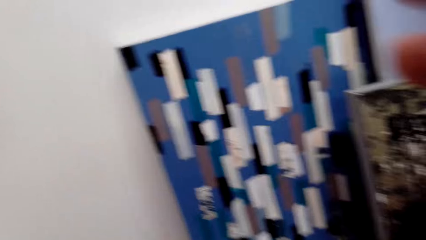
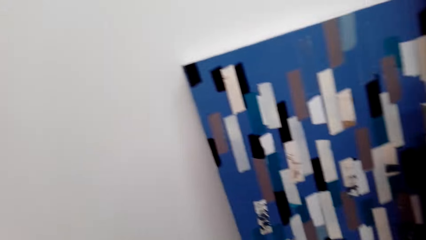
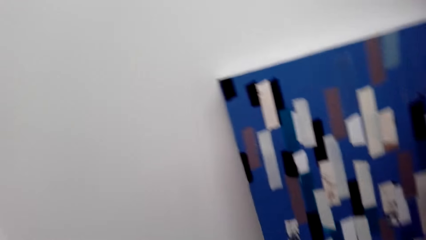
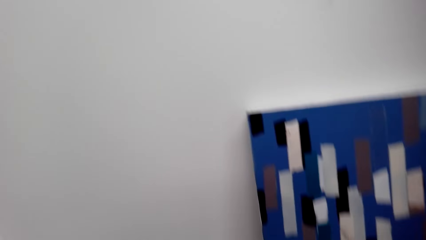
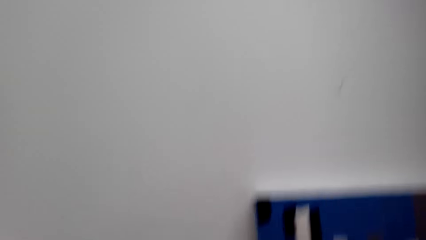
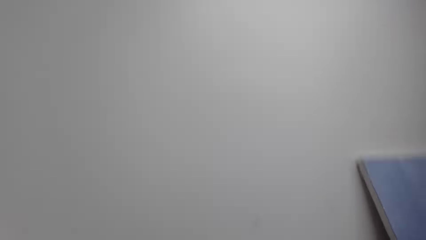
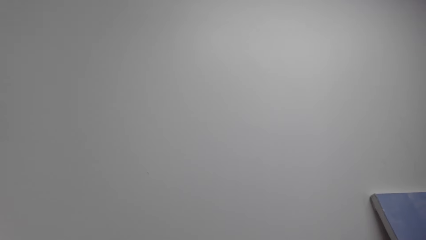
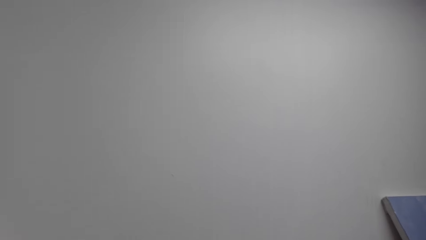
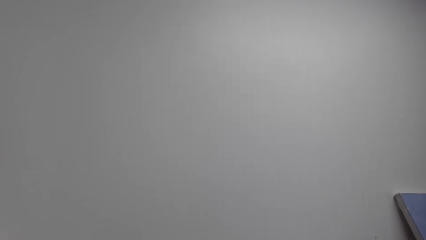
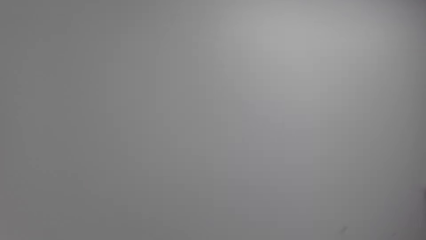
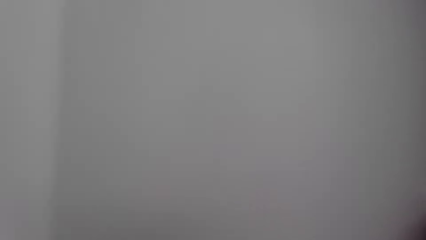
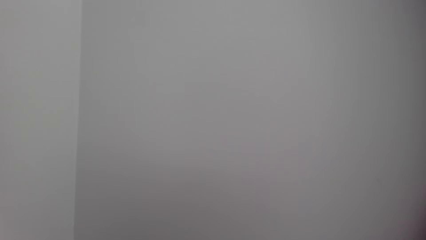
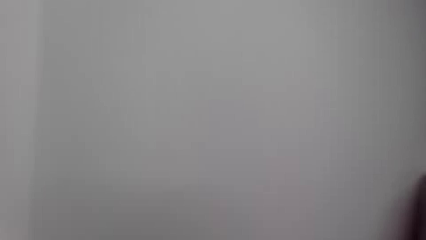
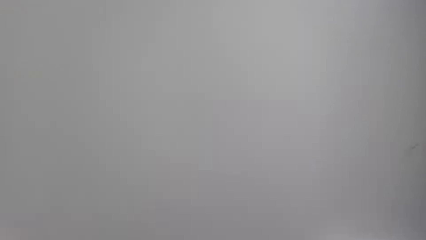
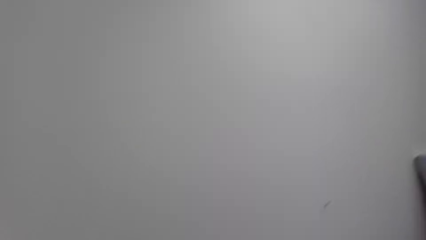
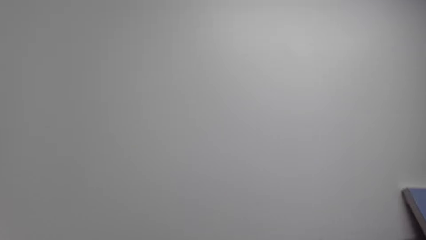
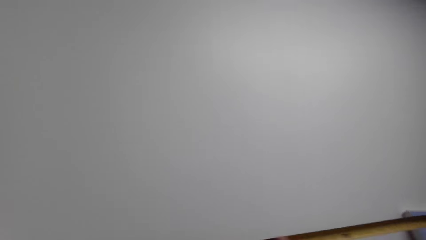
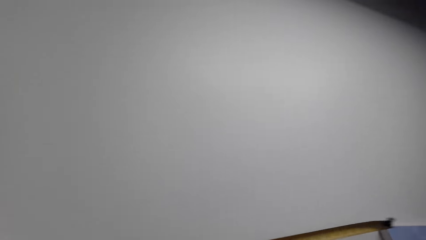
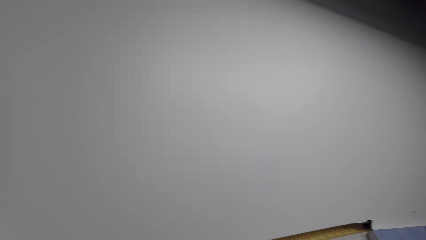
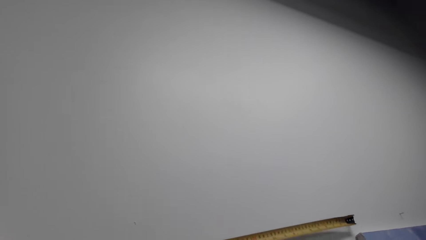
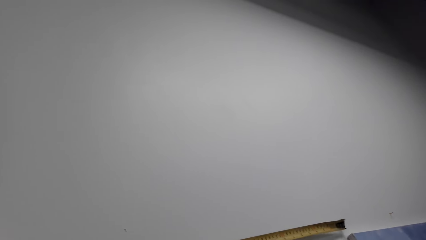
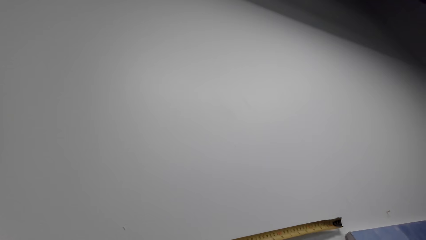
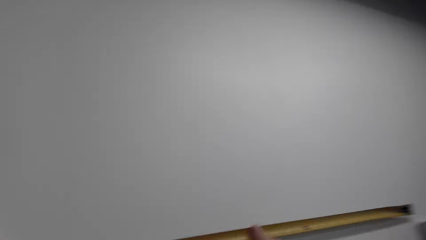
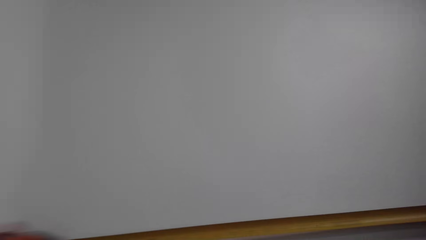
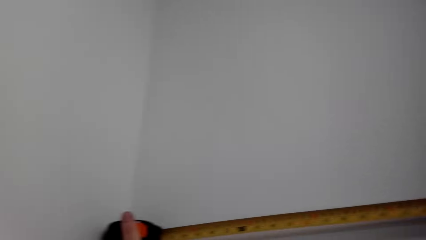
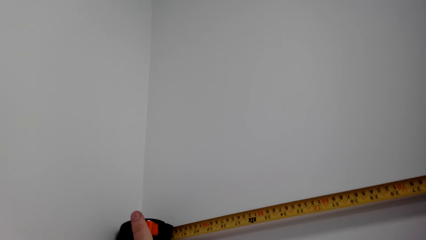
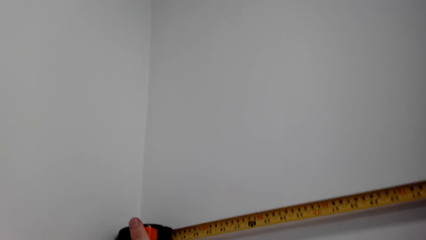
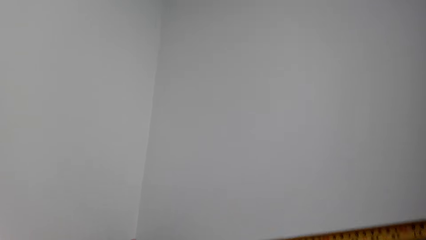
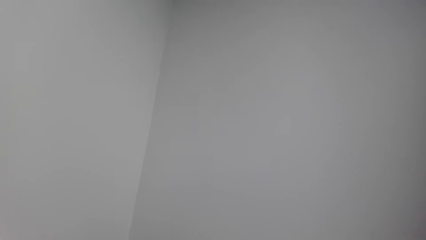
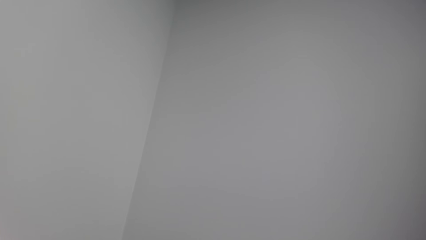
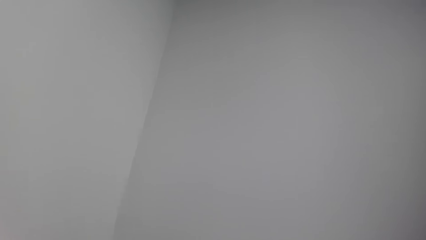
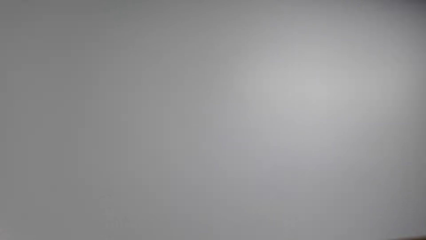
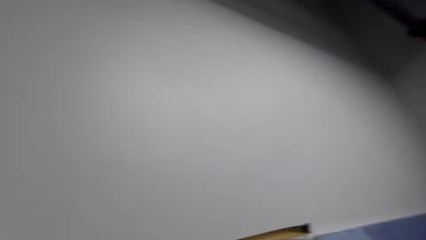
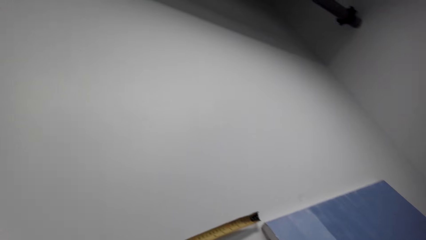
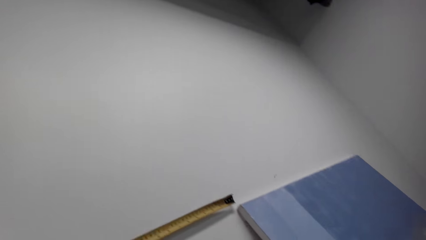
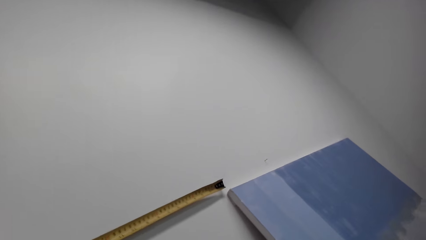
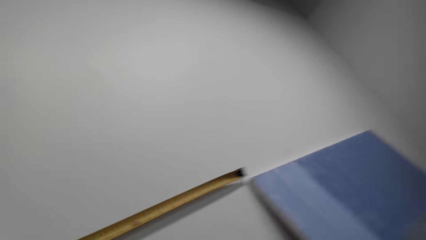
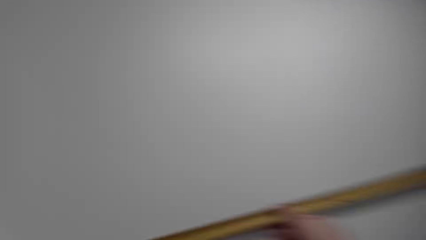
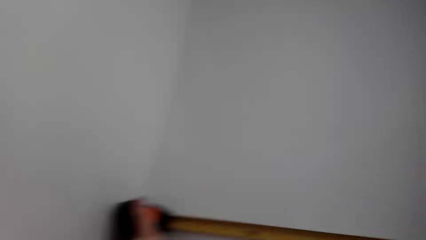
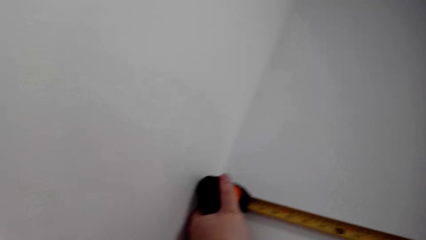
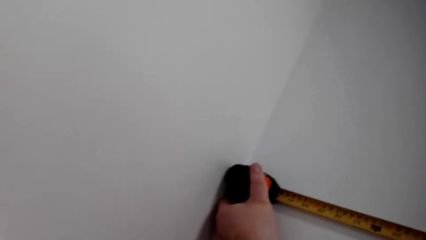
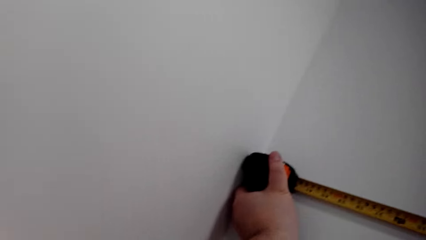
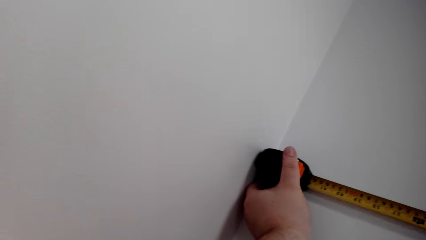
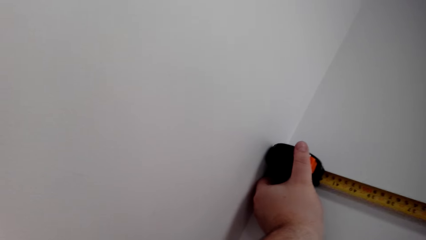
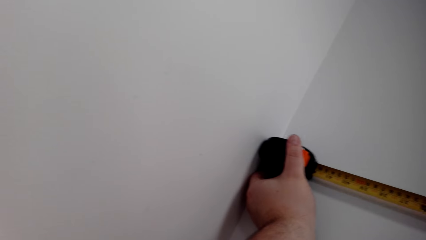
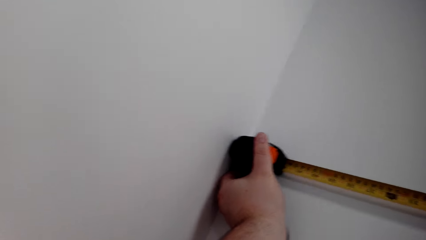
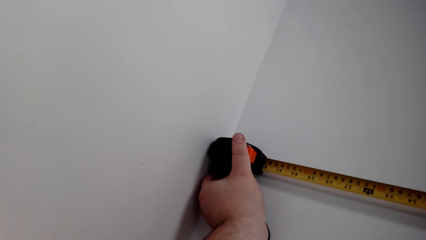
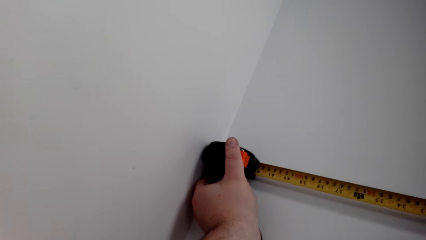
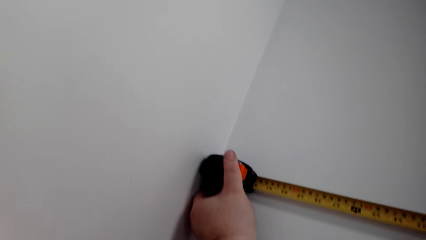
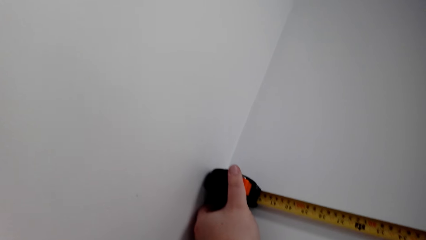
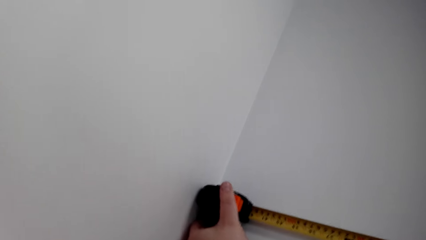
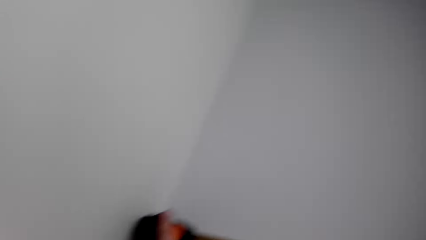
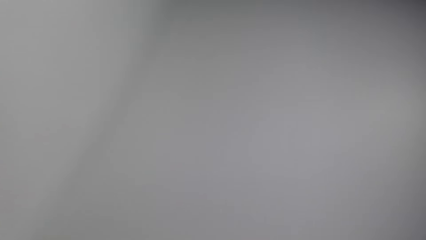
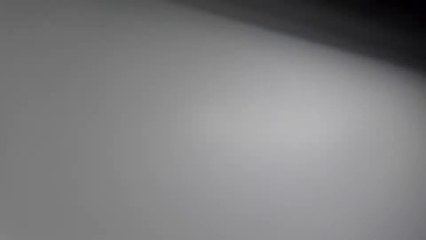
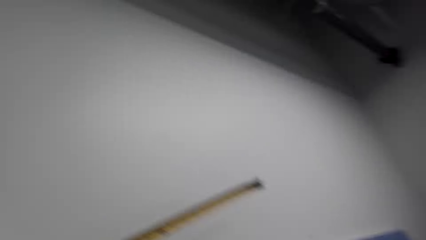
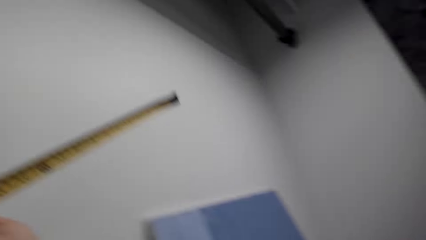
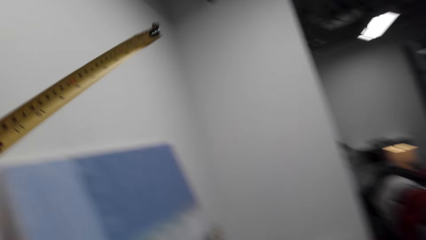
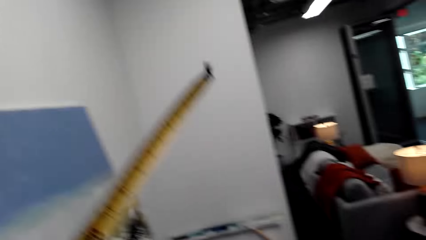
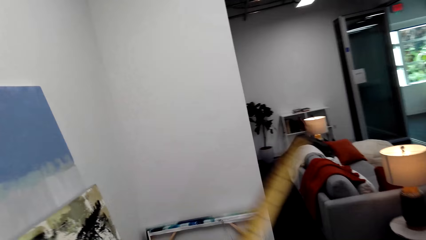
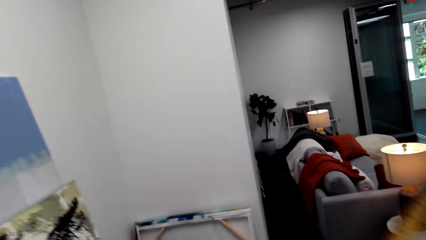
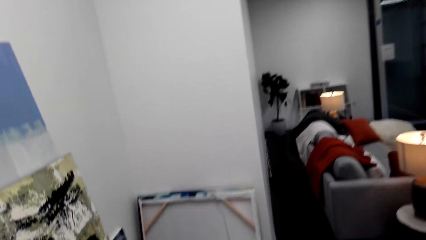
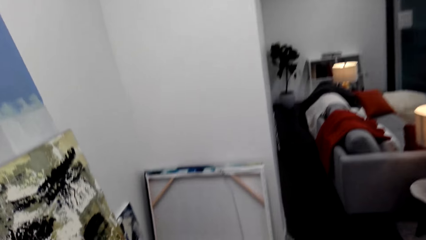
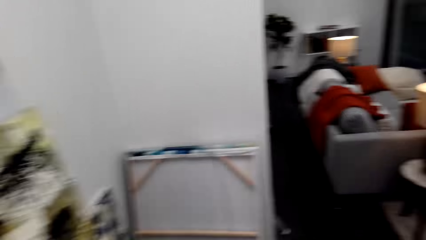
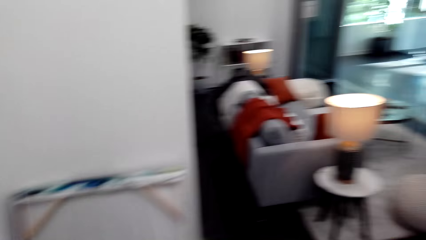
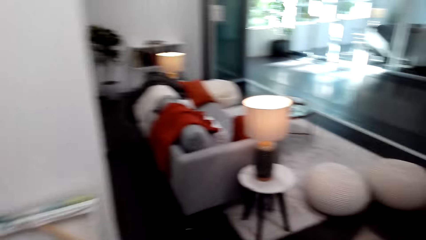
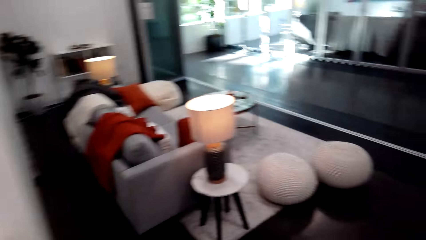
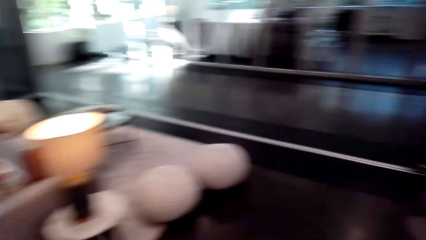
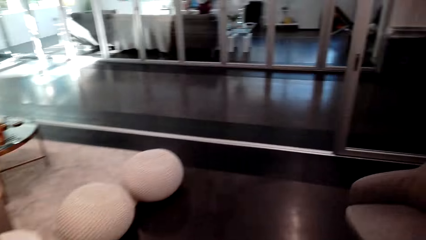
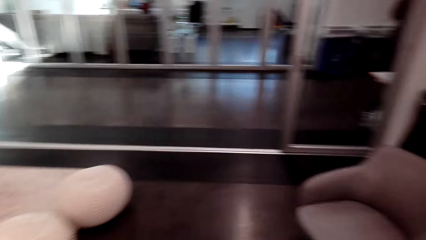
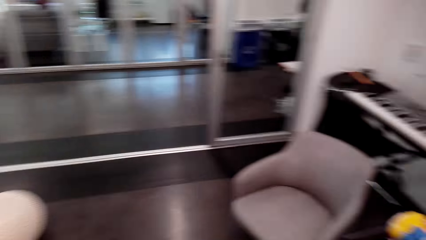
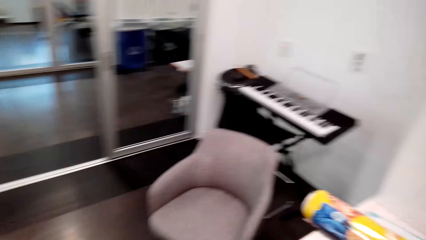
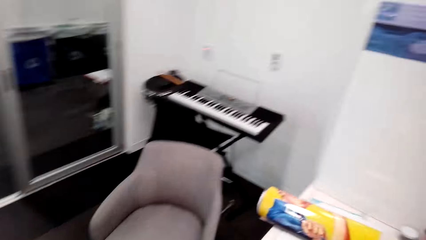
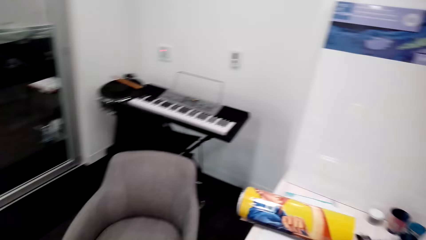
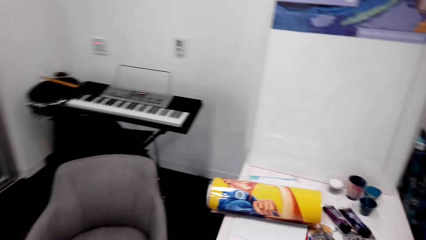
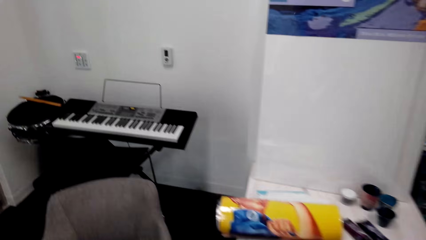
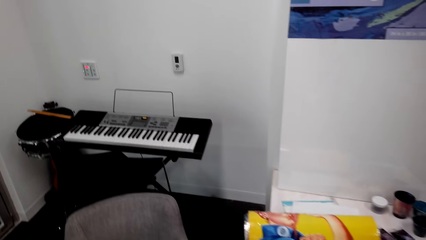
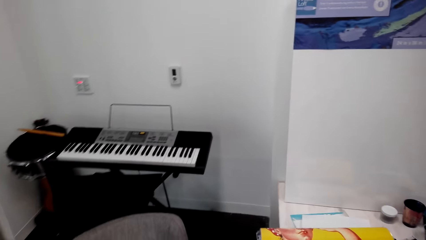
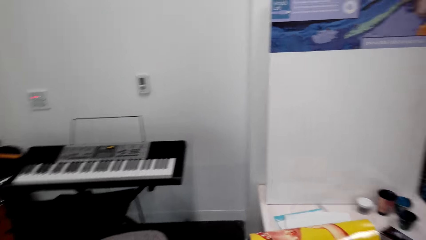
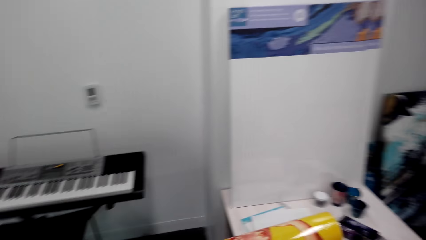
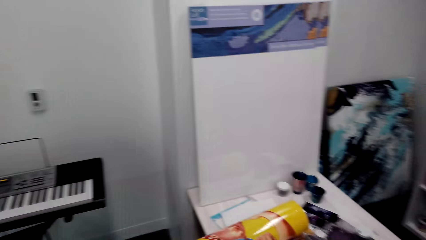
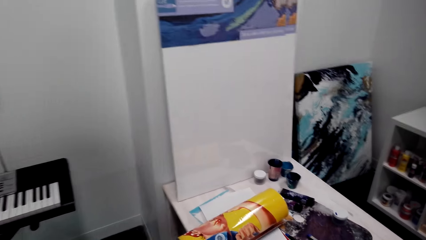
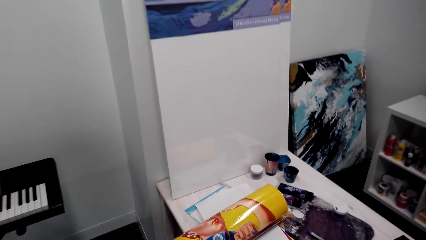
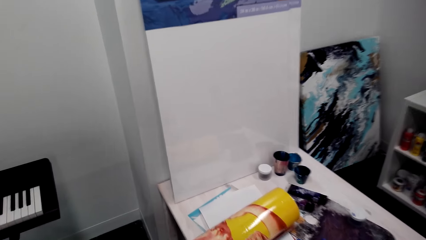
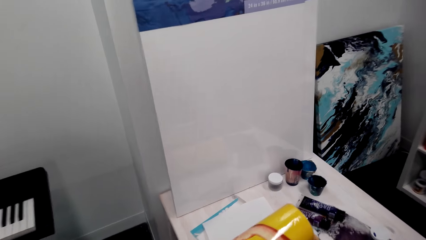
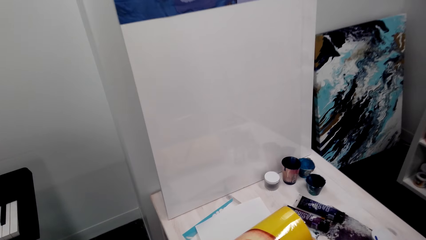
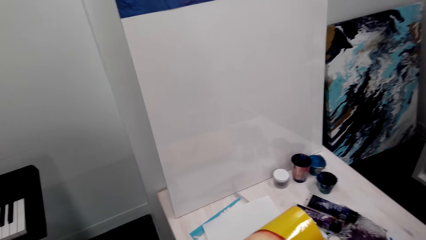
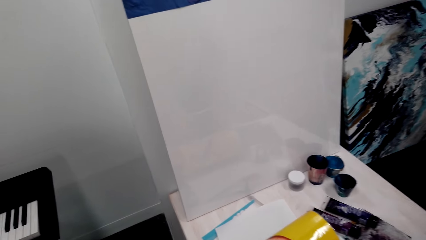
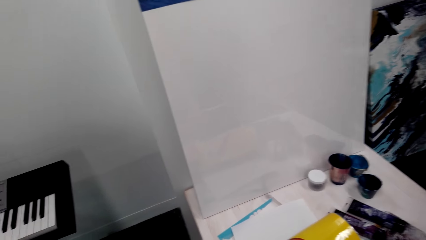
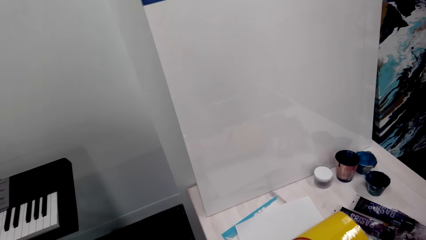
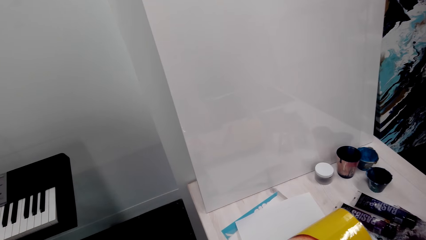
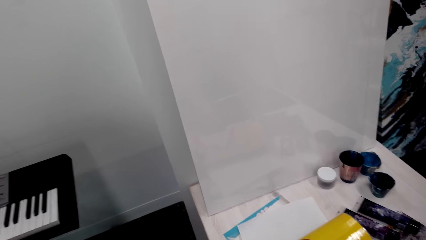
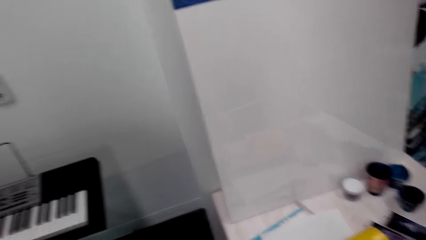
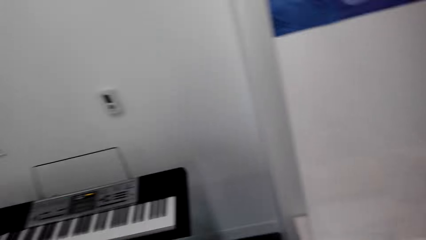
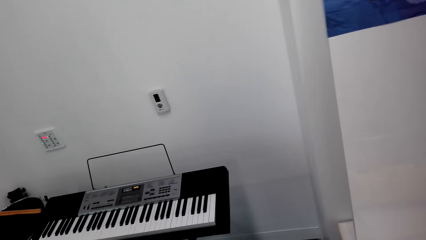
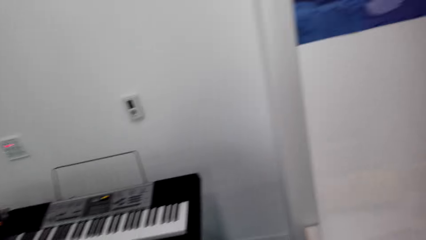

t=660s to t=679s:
The camera wearer picks up a canvas picture. They measure on the wall. They walk around.
